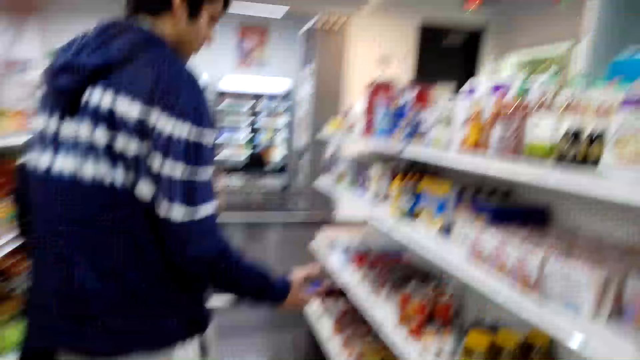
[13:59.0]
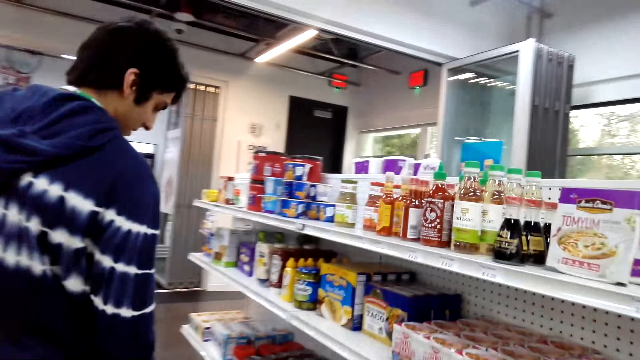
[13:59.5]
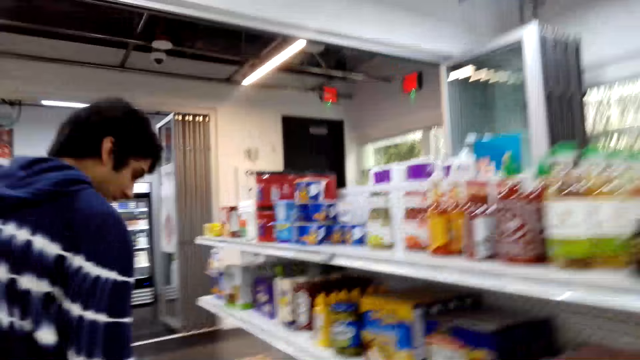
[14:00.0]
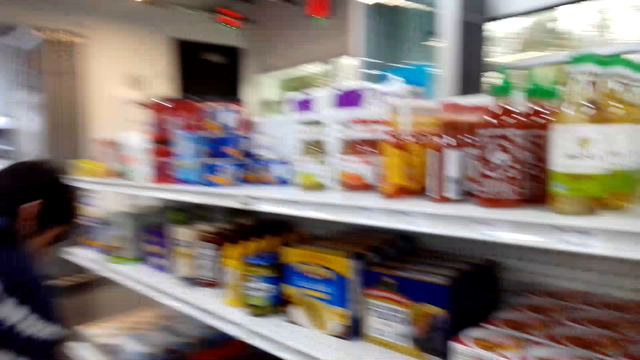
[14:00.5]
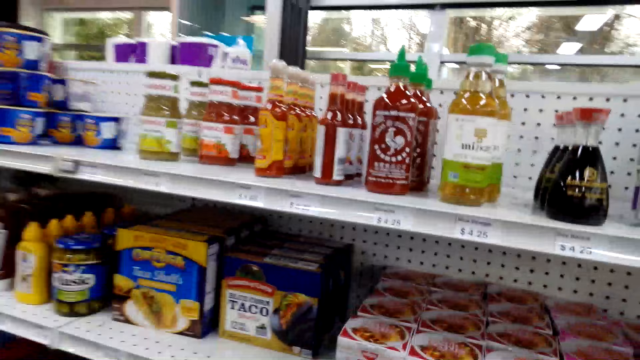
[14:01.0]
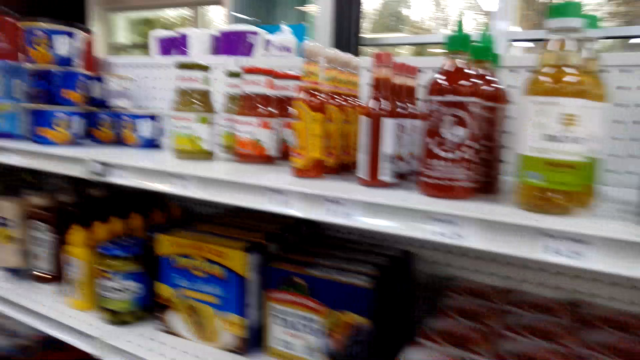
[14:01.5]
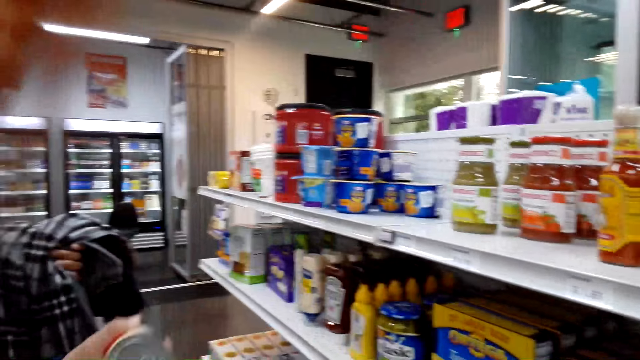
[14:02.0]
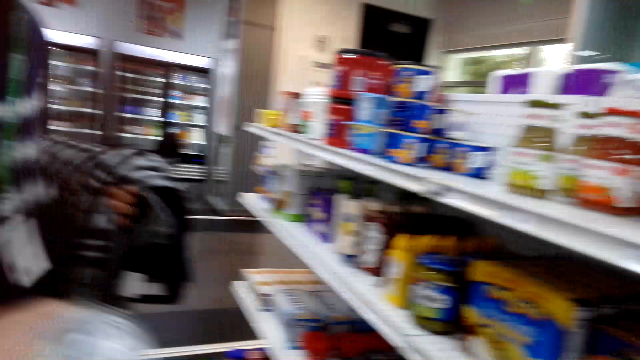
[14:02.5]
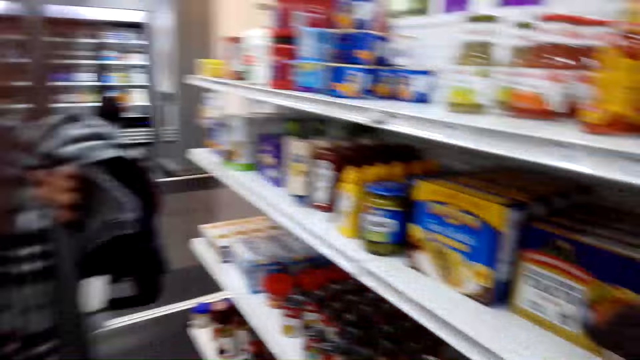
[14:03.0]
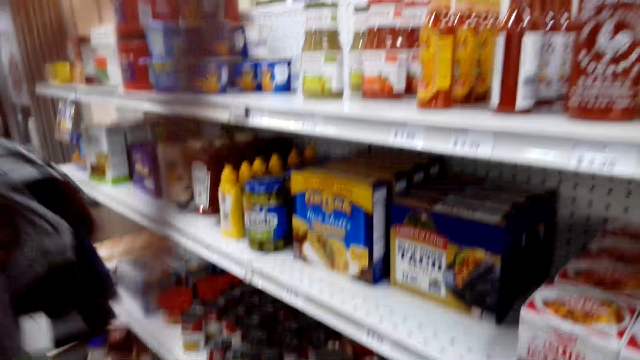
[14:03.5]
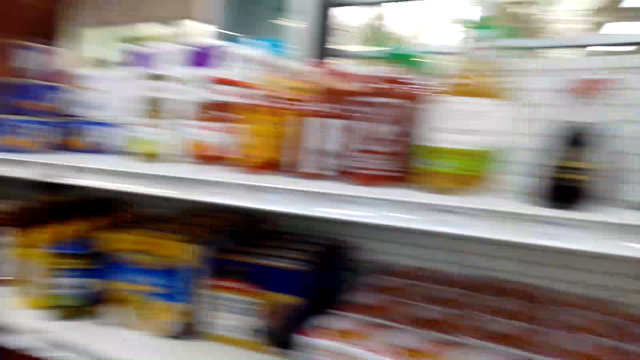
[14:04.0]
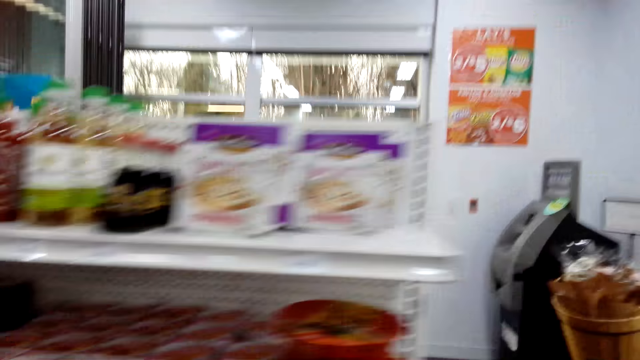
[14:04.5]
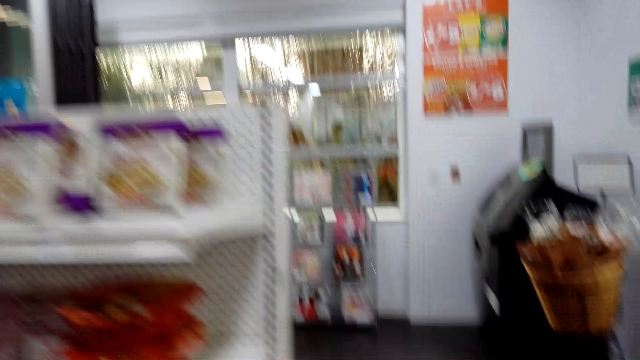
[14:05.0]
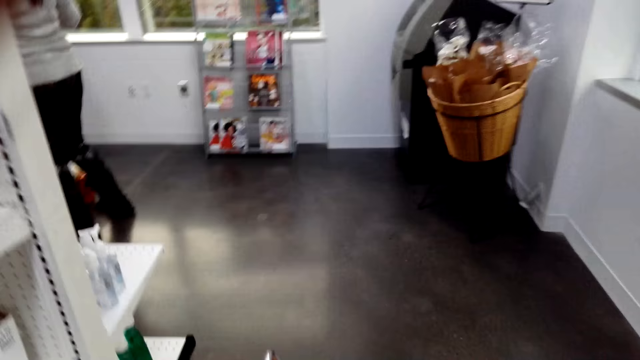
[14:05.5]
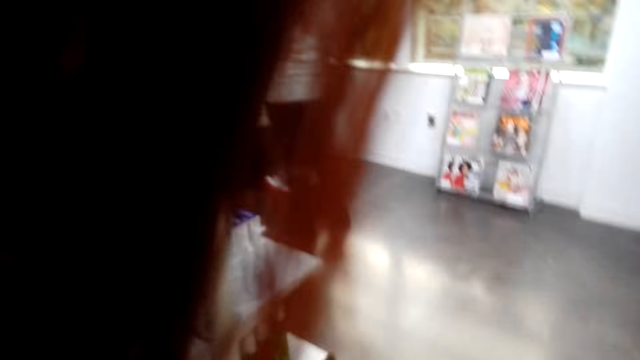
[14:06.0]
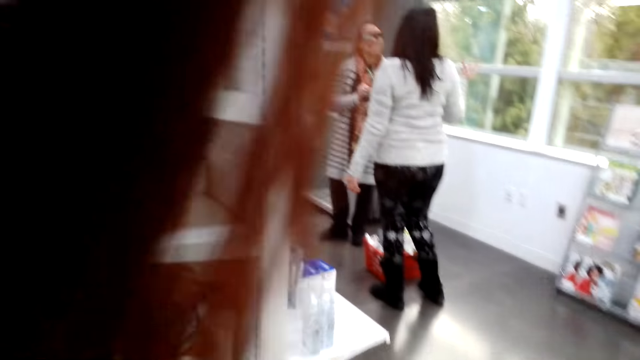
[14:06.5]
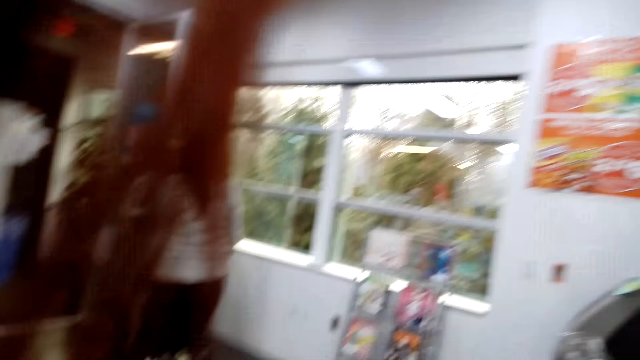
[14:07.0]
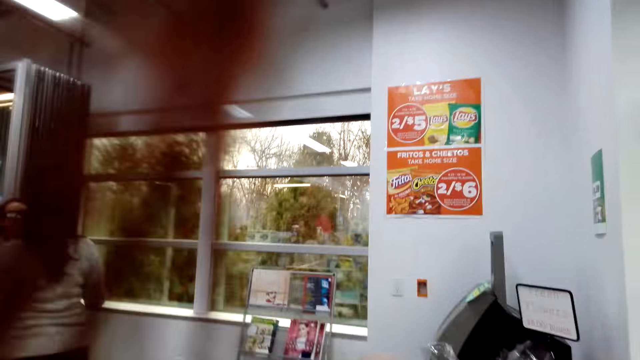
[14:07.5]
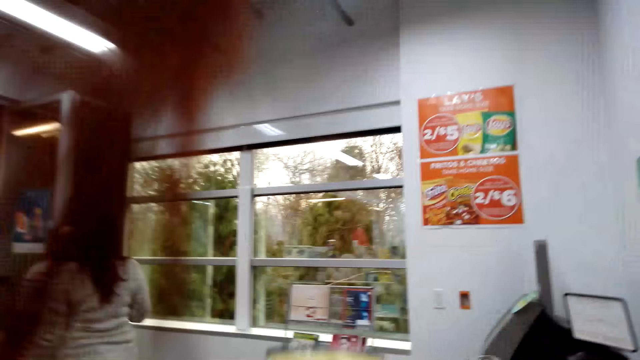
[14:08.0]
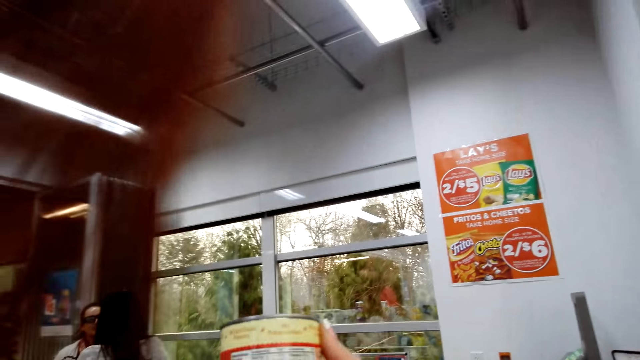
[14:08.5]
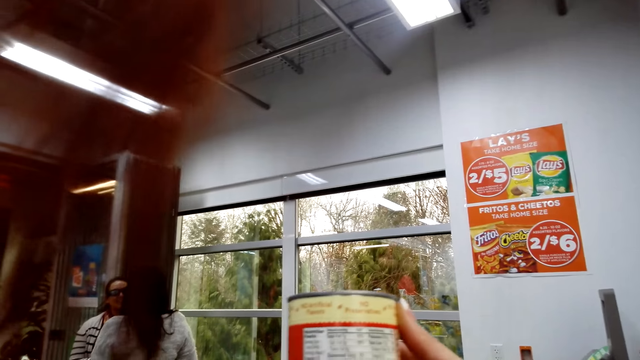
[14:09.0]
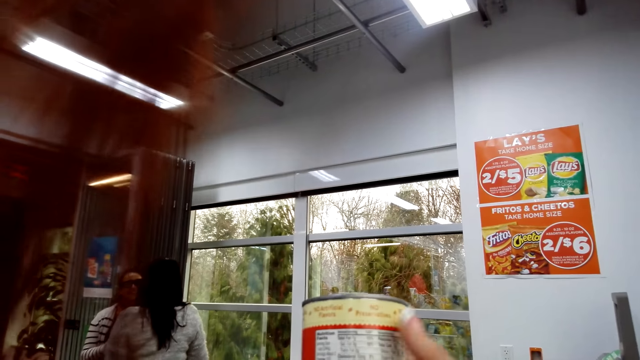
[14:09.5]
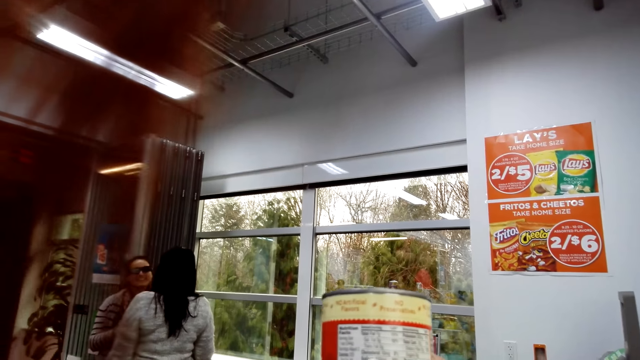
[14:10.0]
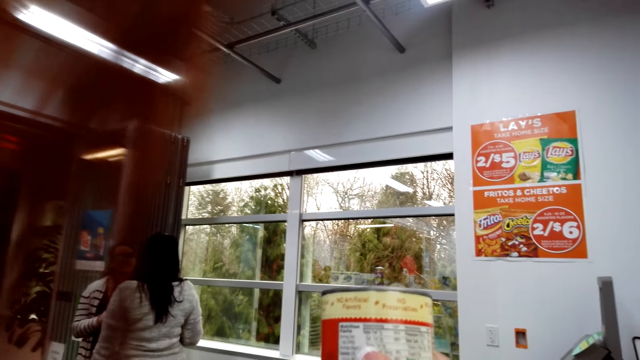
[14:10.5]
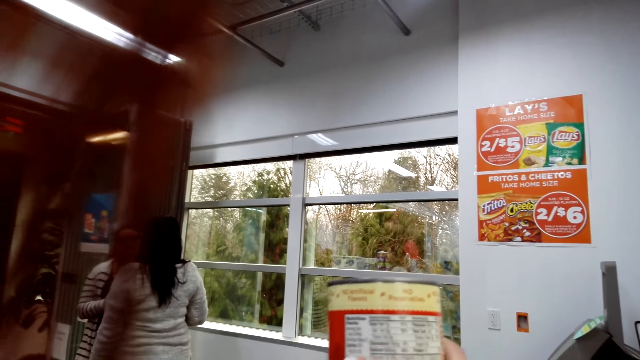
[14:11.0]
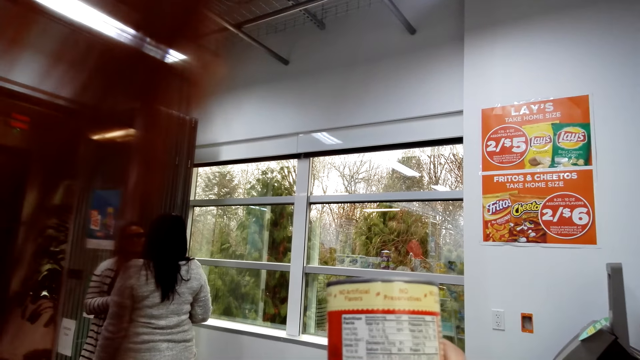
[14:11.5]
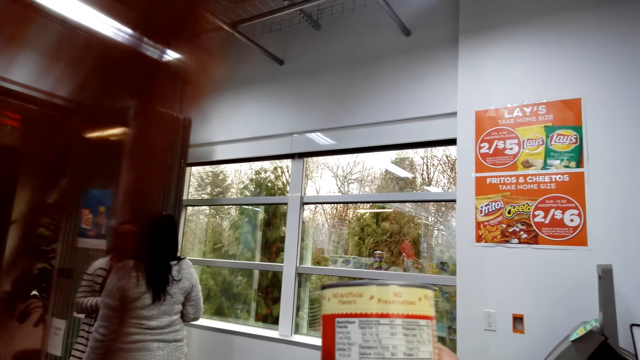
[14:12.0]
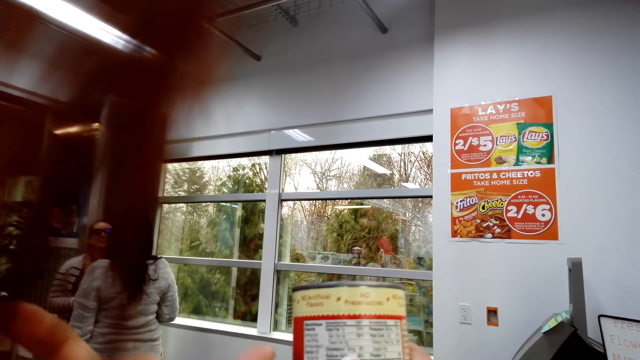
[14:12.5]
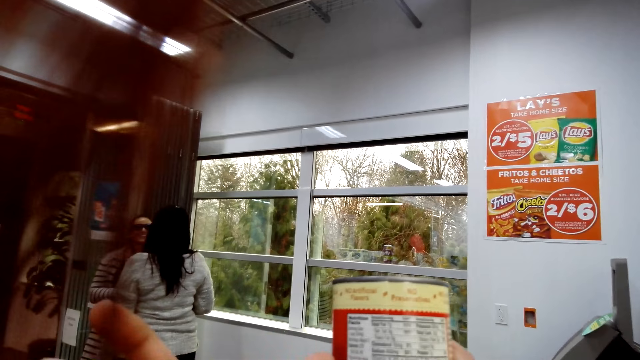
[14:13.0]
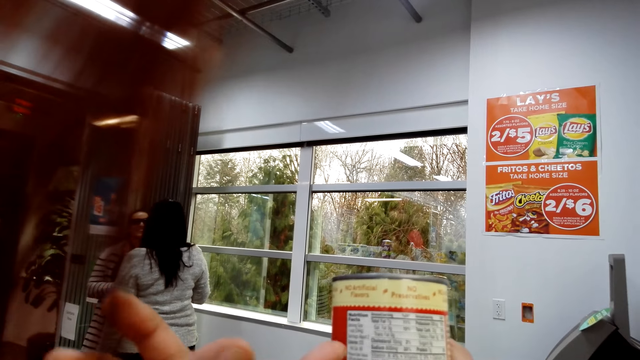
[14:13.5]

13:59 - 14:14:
The person is picking something. The camera wearer looks at the tin.

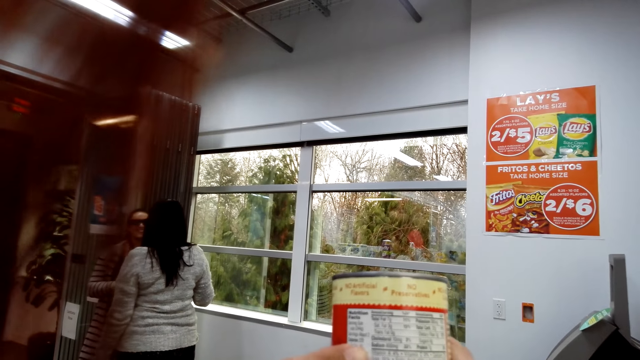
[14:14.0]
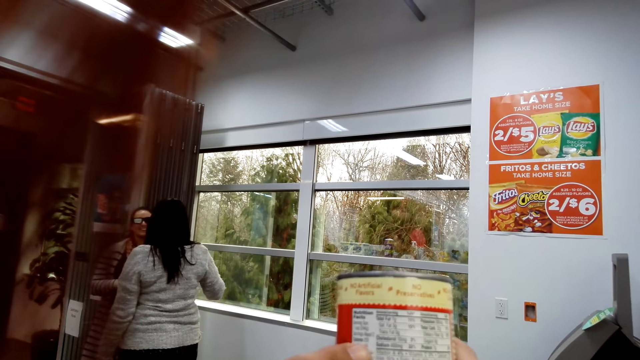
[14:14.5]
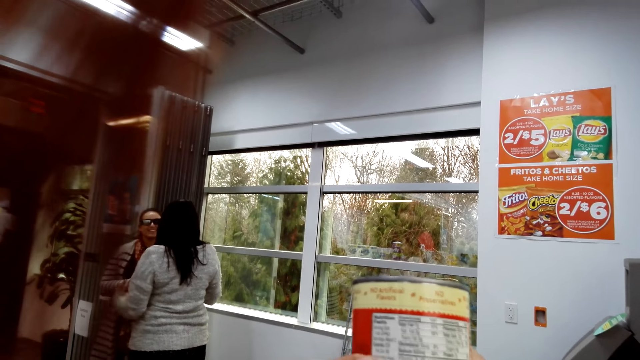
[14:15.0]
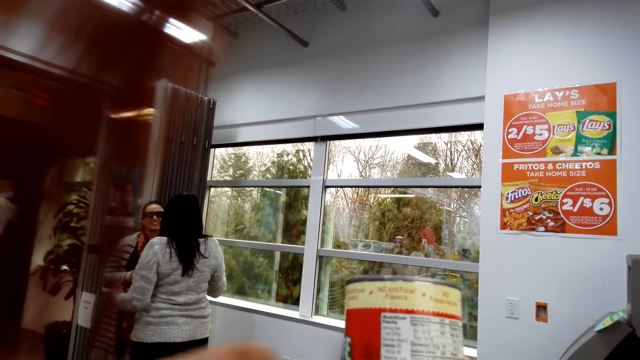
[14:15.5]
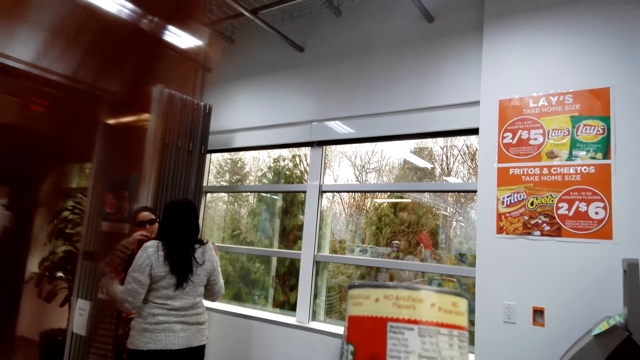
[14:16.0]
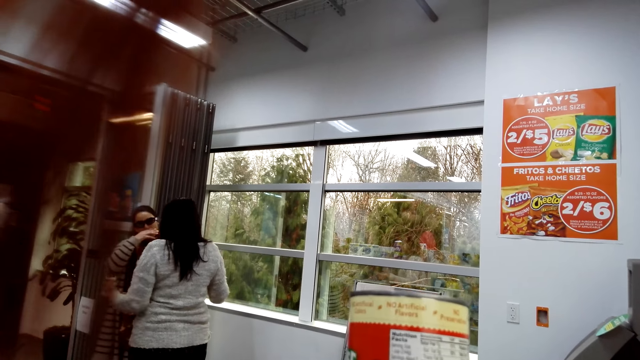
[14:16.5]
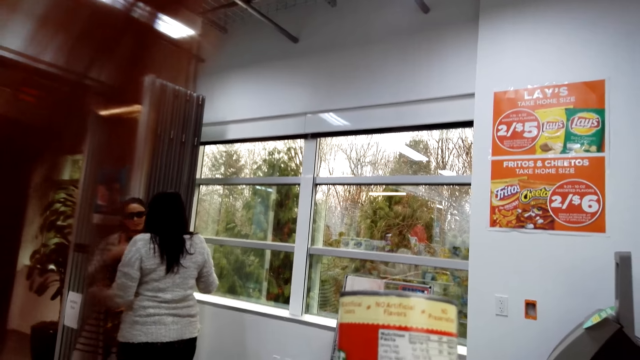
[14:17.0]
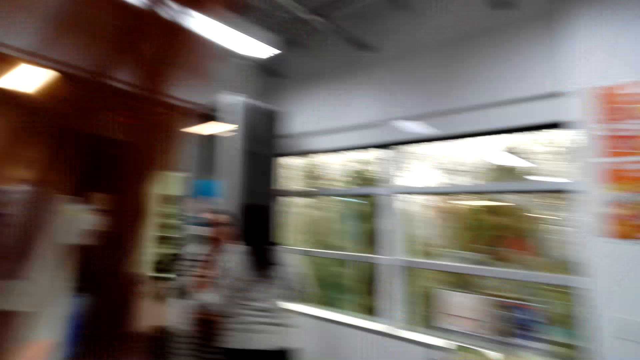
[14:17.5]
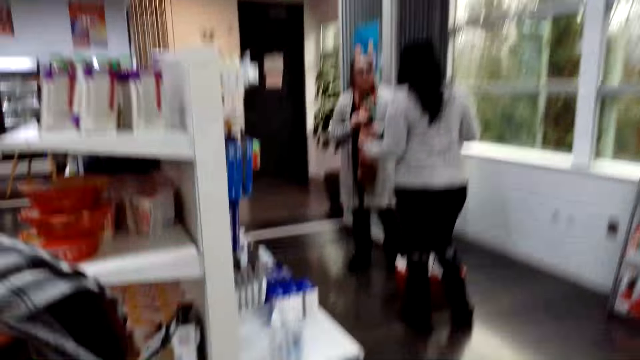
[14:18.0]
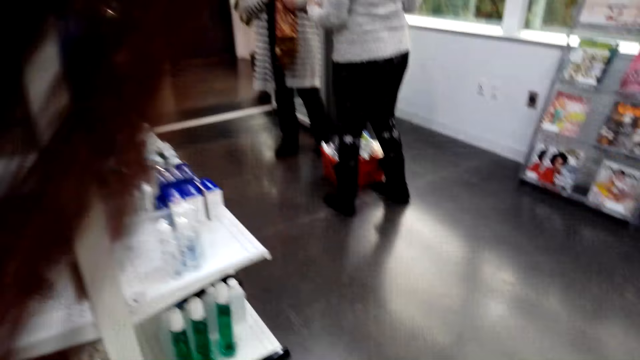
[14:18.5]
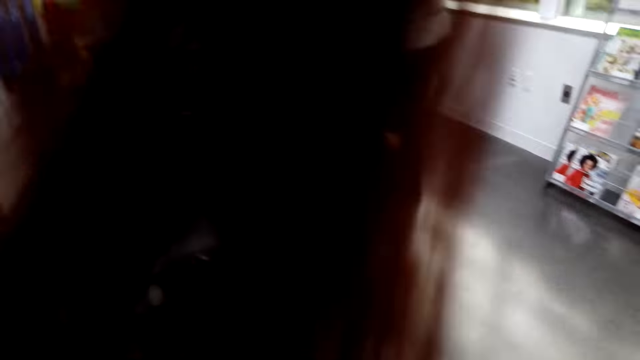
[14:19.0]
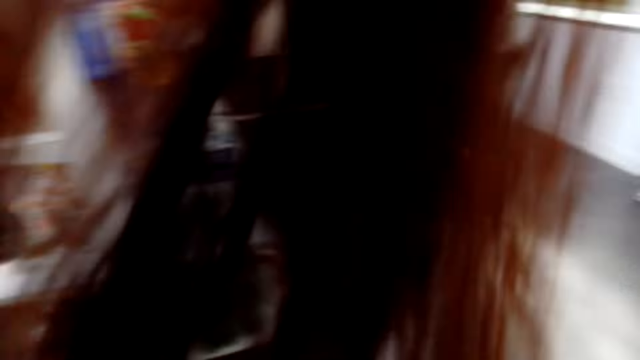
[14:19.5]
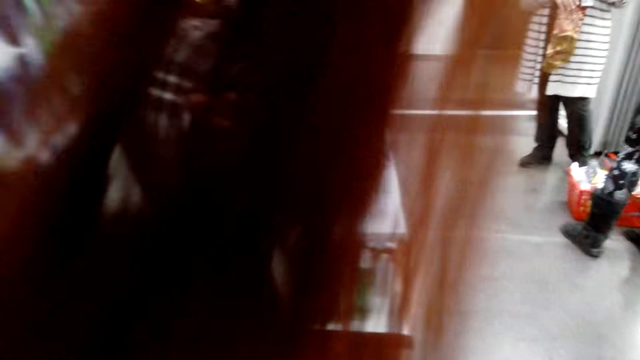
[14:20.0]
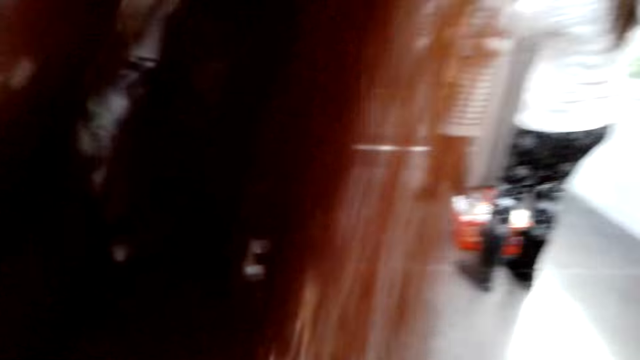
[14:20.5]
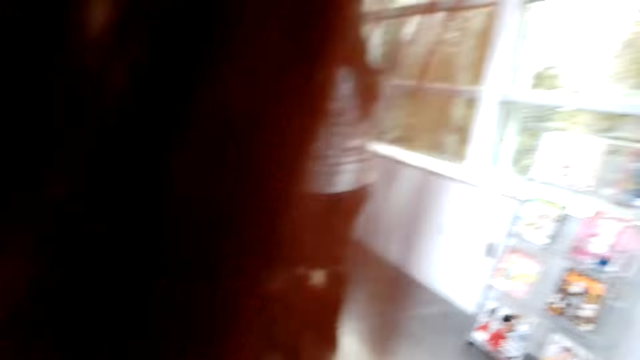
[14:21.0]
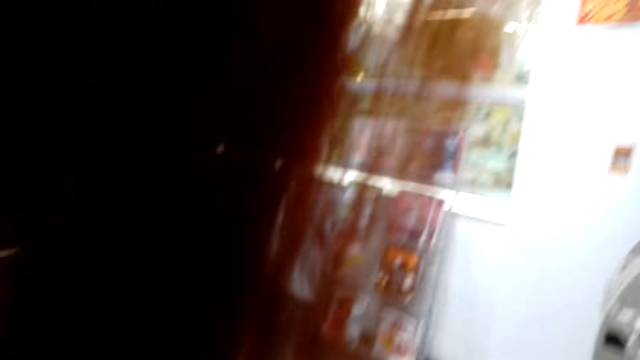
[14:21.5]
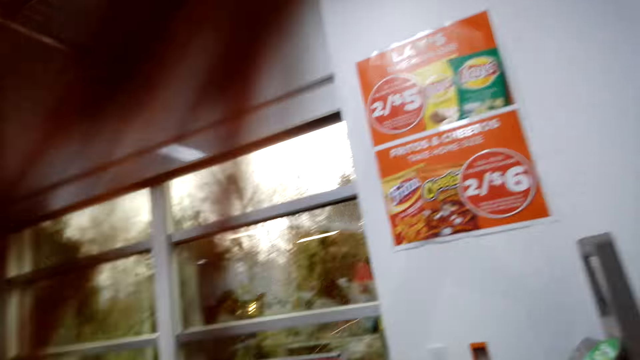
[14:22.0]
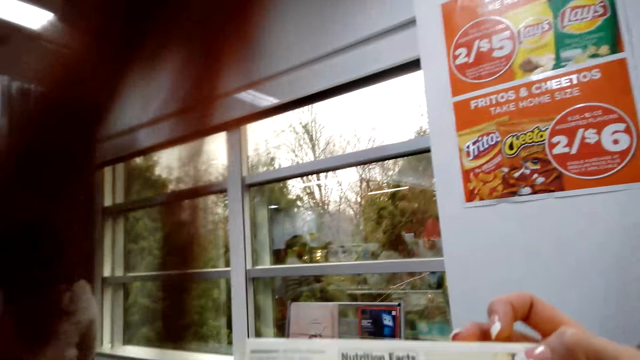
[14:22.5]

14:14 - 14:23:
A person and another person are talking in front of the camera wearer.
